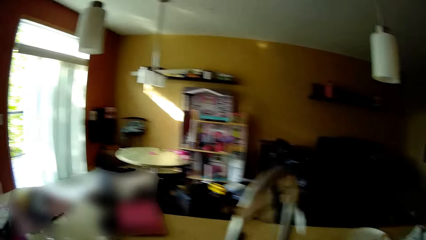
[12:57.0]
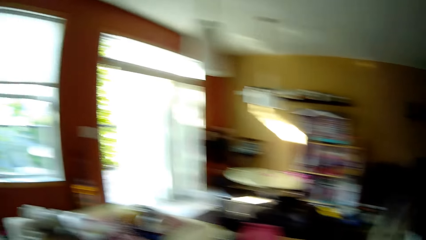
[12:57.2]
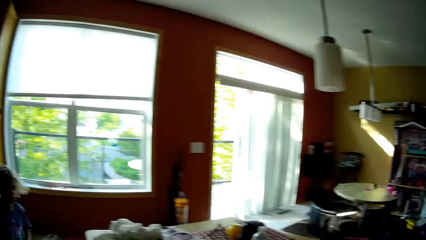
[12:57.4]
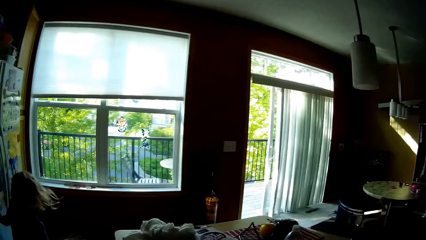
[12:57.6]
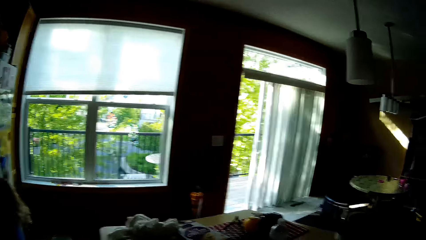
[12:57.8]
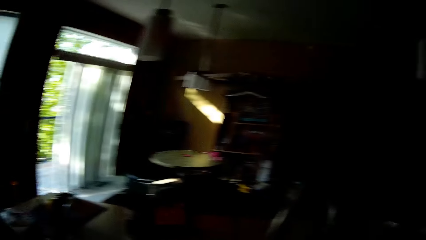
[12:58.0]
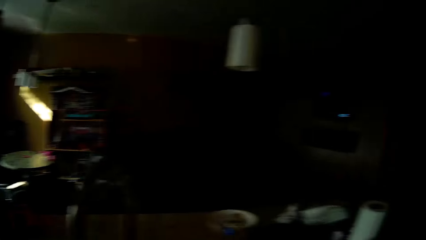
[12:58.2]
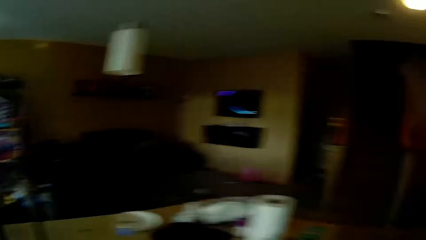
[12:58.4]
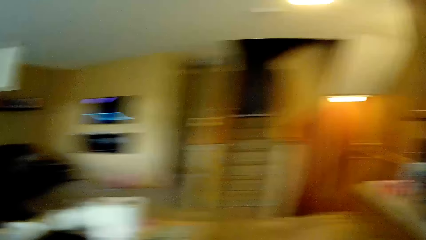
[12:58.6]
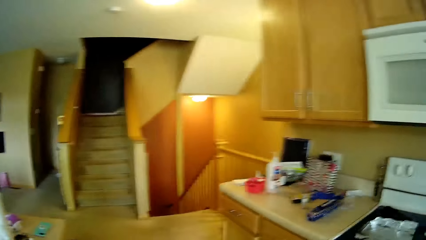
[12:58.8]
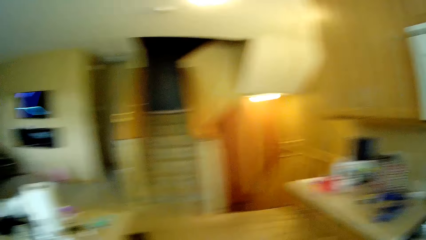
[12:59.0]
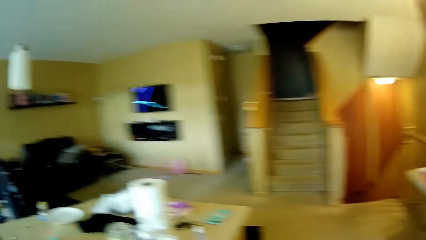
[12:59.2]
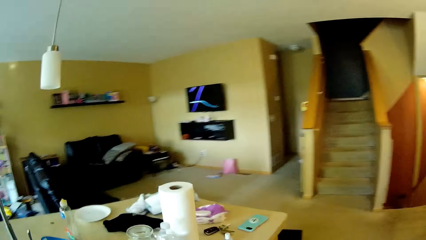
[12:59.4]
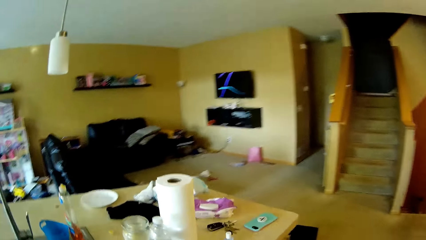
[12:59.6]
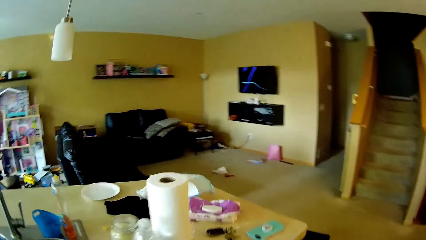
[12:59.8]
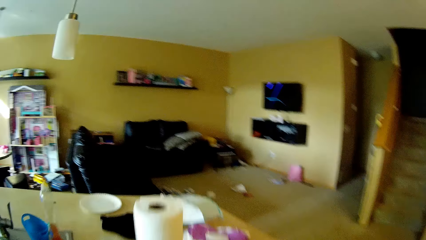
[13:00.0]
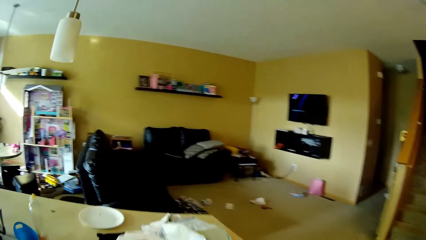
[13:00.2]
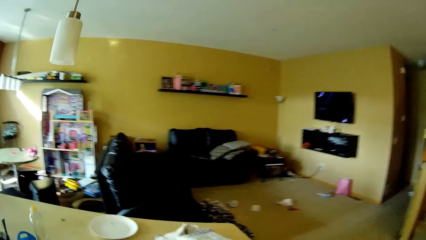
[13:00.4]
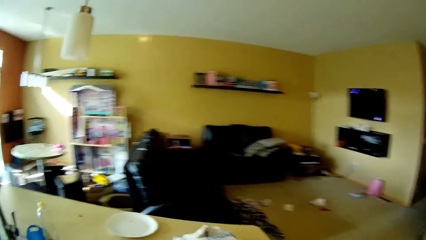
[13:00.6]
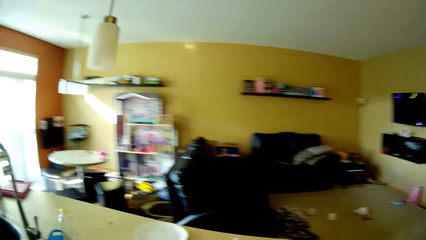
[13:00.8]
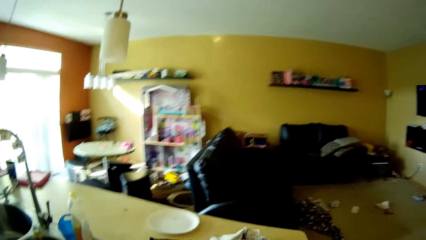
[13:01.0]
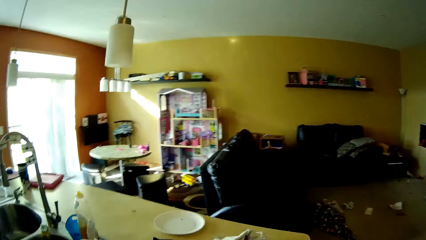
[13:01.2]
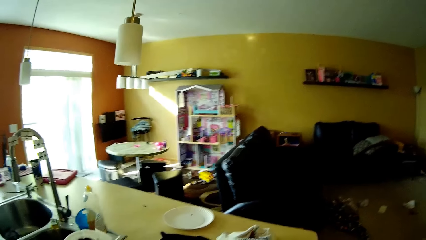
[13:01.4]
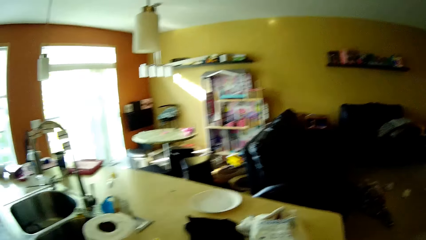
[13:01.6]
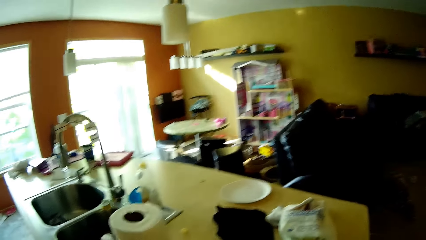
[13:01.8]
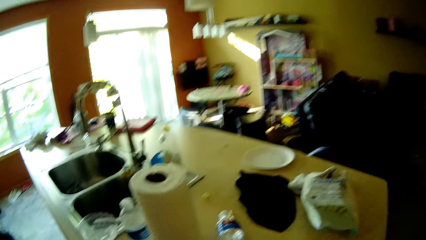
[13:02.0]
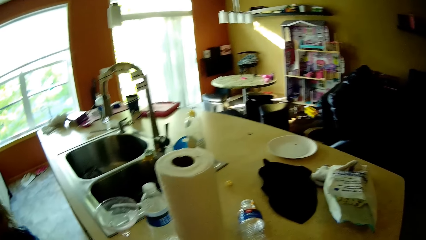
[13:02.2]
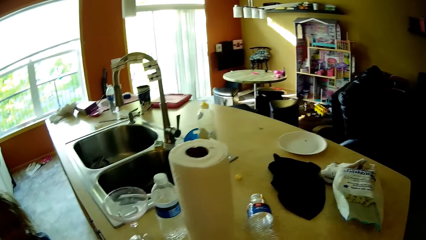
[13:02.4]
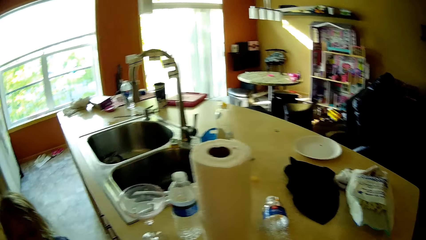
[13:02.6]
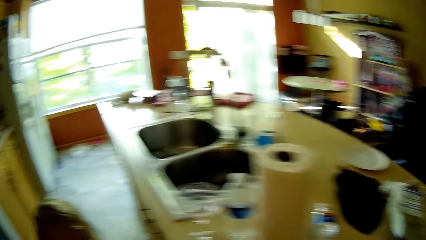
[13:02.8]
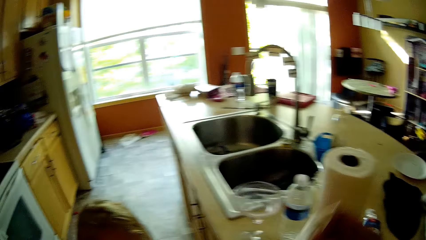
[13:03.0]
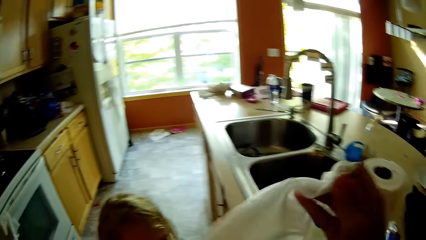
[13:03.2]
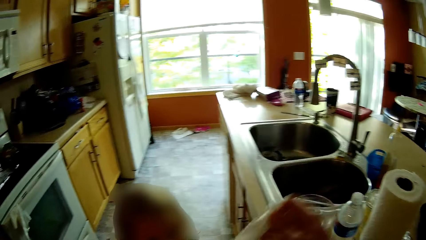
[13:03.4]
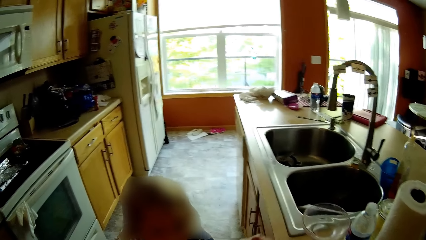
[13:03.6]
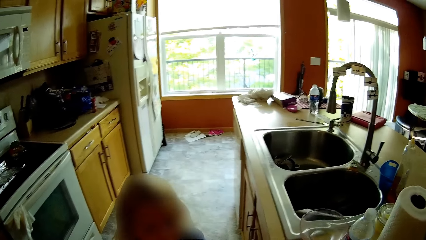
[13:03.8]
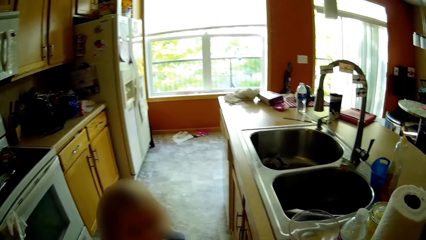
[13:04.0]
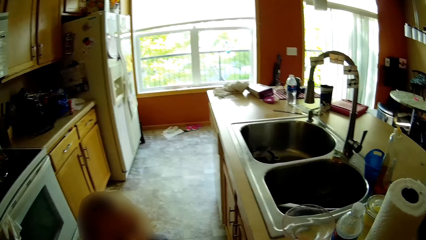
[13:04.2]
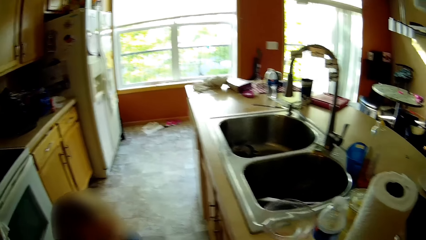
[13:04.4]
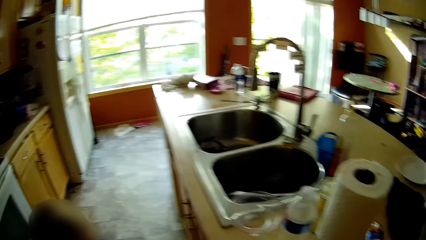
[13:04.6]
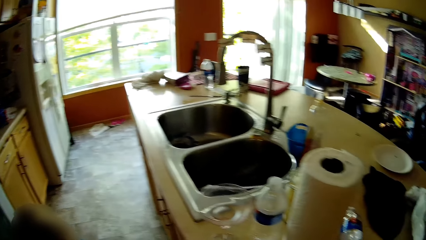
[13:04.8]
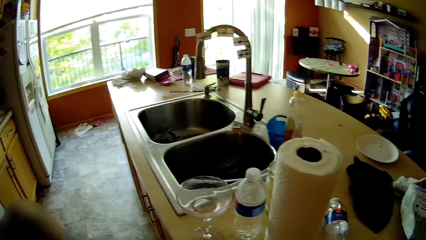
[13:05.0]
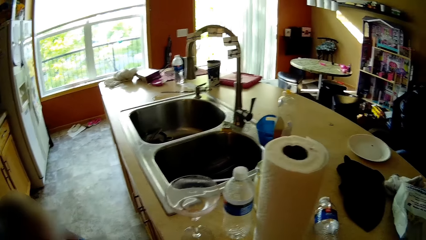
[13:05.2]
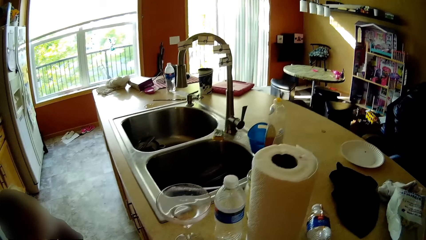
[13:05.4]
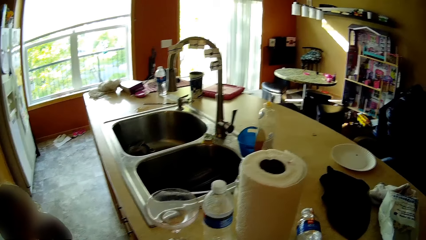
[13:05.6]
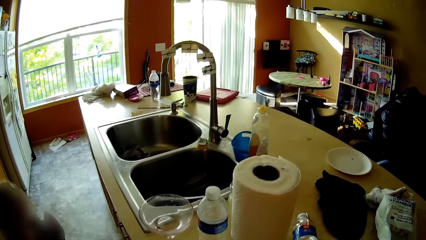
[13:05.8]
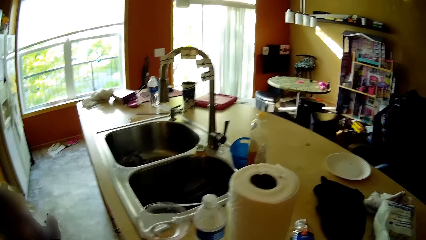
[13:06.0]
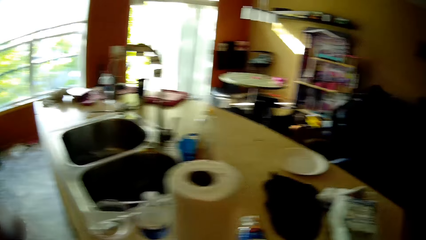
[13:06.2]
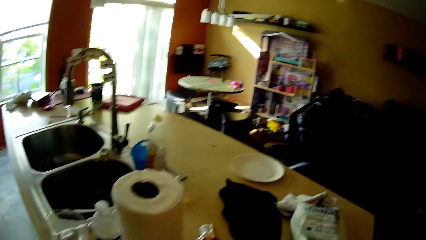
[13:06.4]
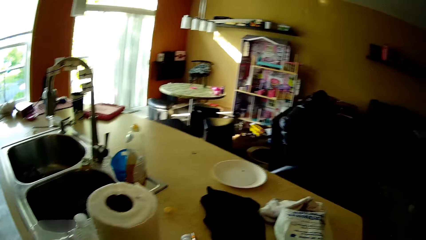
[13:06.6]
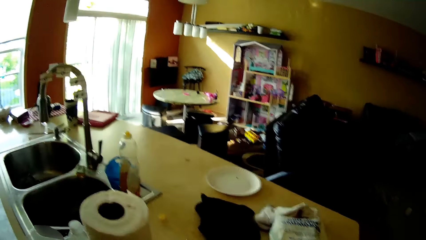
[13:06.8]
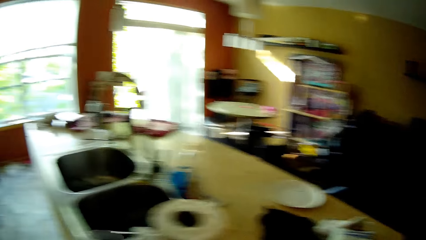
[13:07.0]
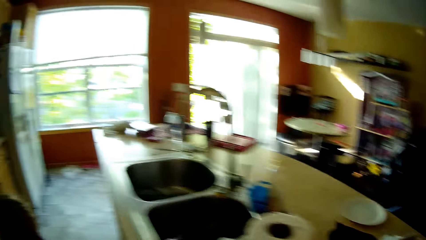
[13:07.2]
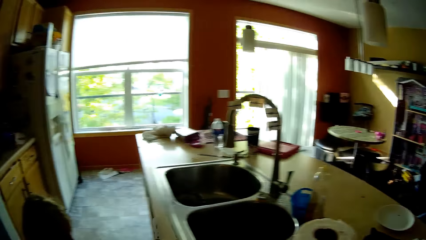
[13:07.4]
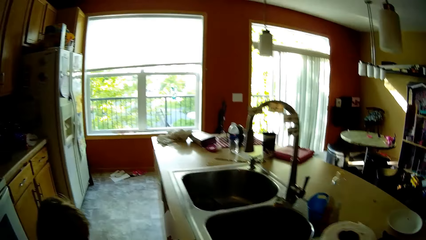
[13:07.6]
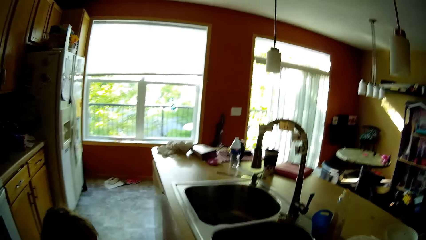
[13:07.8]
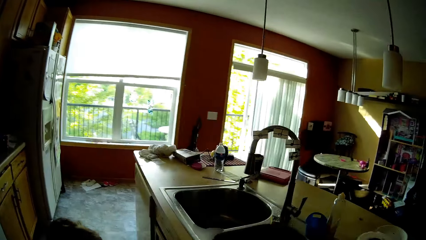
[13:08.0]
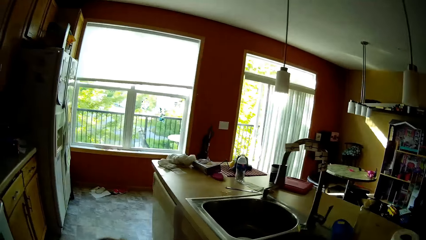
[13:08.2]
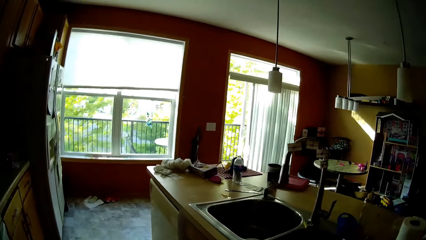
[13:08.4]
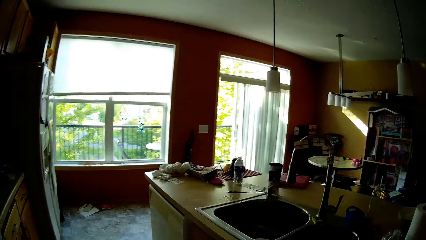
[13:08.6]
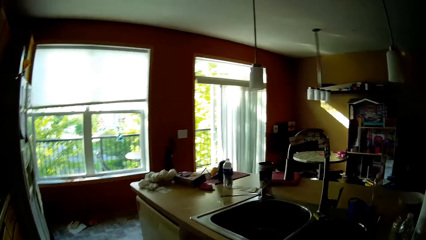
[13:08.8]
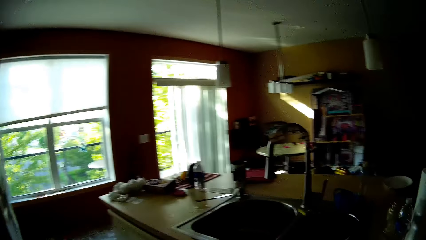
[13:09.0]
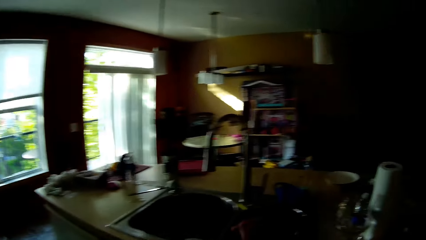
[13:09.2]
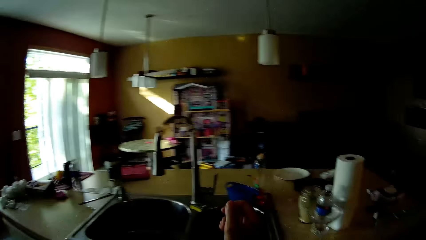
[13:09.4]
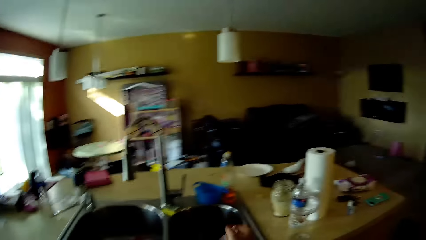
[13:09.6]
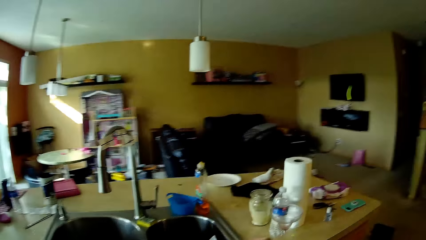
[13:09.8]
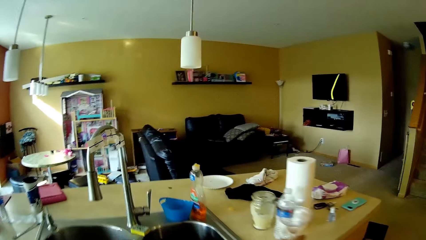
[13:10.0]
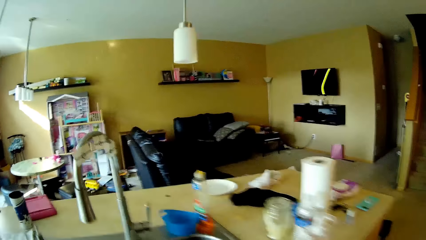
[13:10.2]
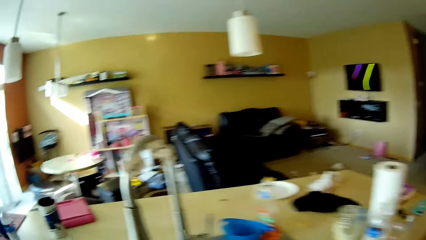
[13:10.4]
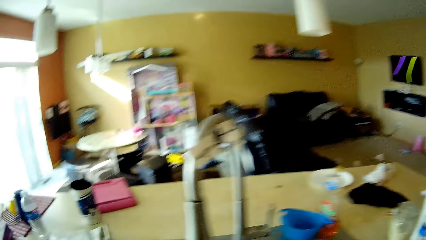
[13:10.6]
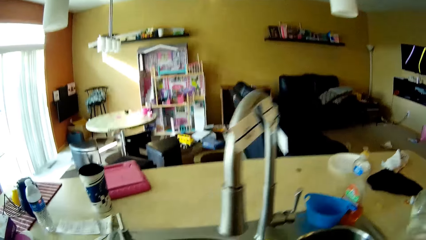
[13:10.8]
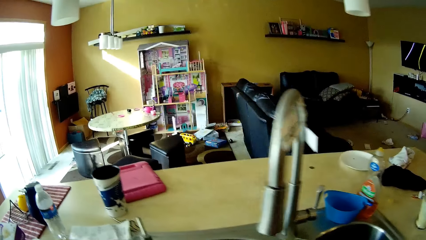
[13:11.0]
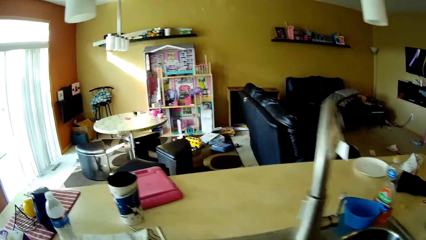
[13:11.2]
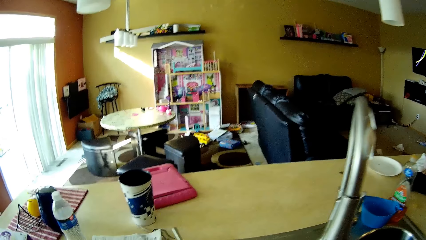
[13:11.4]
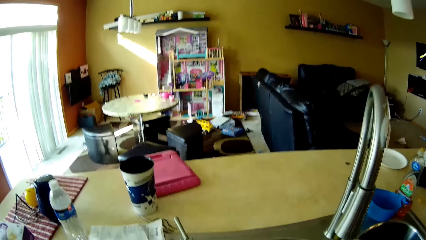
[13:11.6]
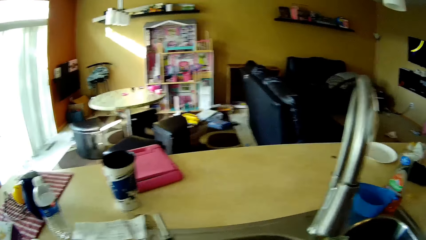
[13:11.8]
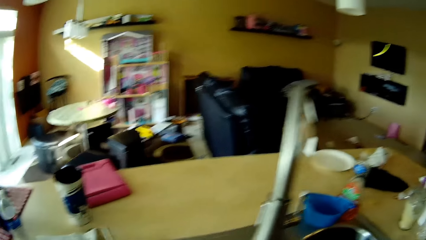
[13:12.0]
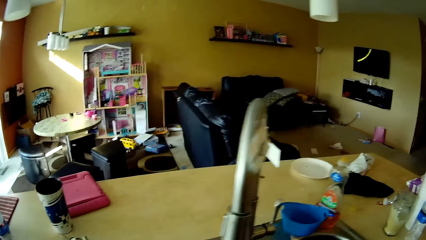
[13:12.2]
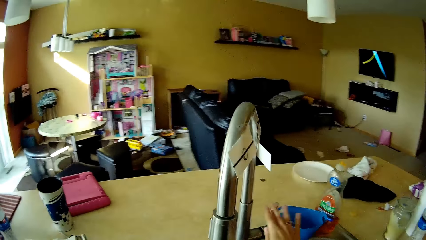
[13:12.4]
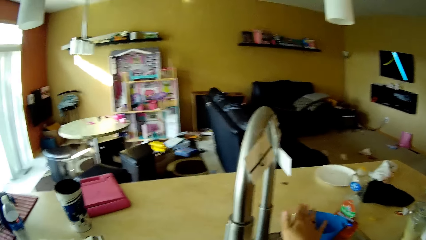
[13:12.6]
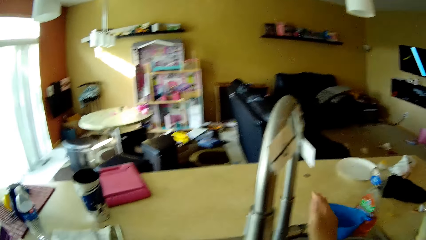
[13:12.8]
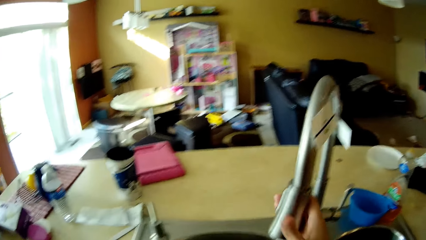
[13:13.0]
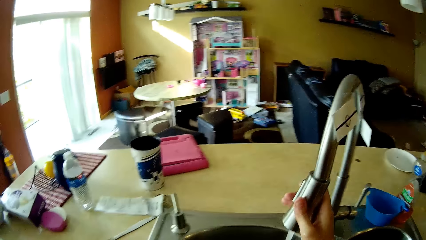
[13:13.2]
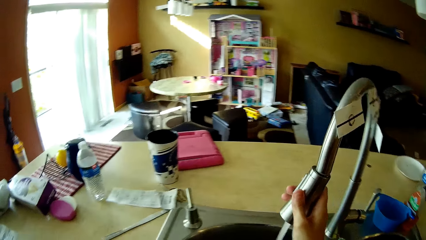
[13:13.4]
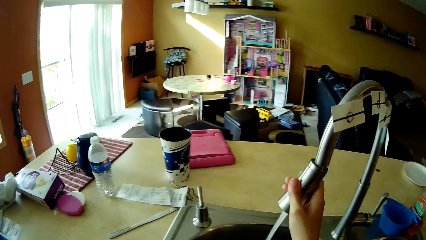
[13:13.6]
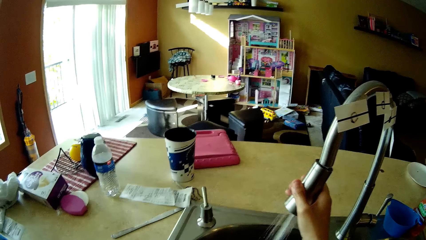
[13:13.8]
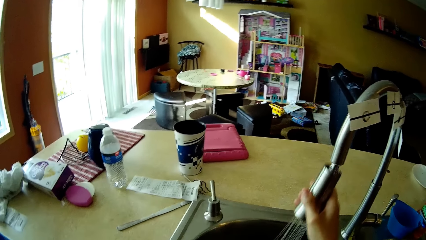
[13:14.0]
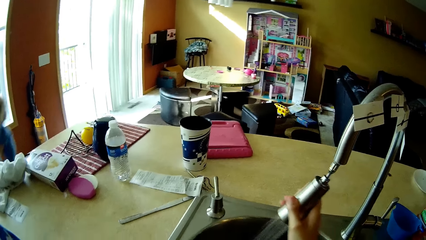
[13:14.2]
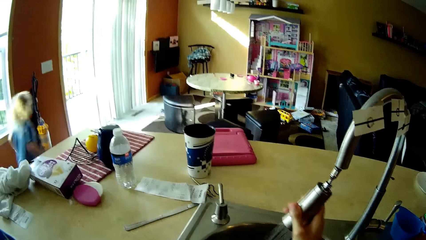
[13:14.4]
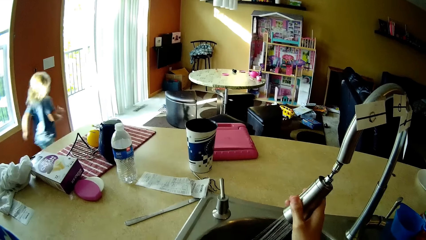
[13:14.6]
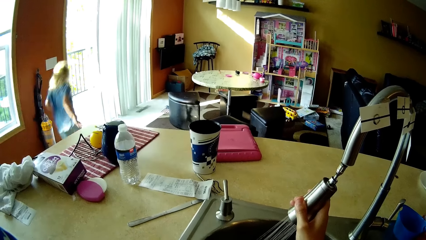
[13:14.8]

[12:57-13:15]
The camera wearer looks around. She walks around. She hands a tissue to a girl with her right hand. She touches the tap. She turns on the tap with her right hand. She moves the tap with her right hand.
